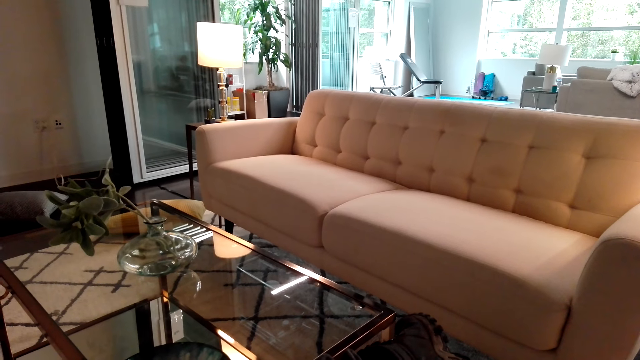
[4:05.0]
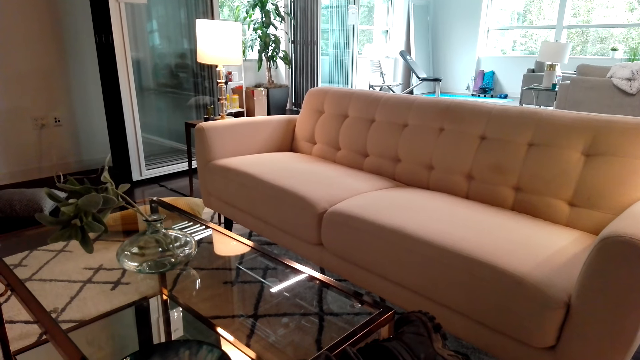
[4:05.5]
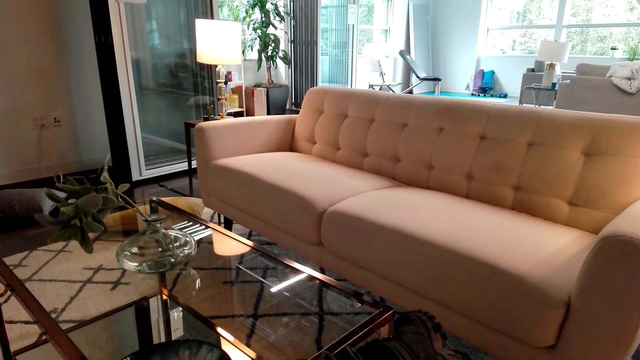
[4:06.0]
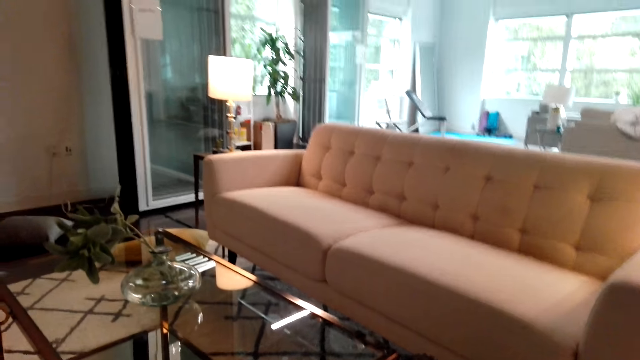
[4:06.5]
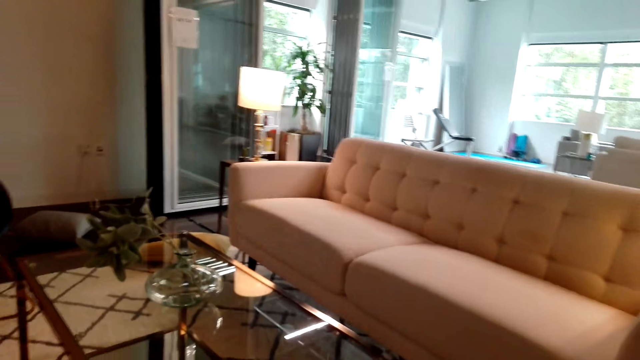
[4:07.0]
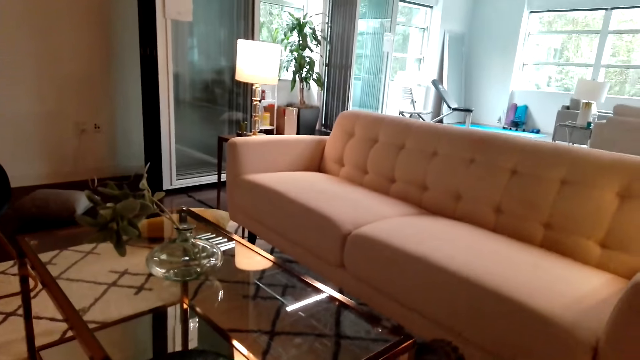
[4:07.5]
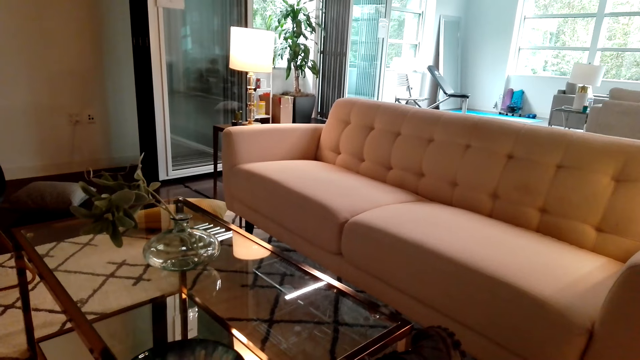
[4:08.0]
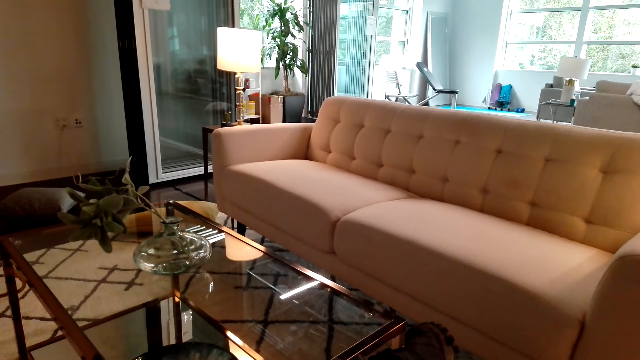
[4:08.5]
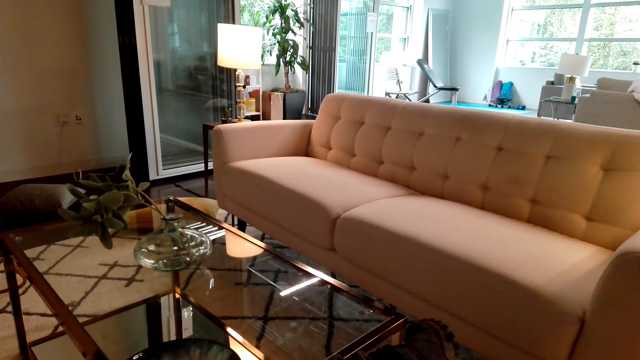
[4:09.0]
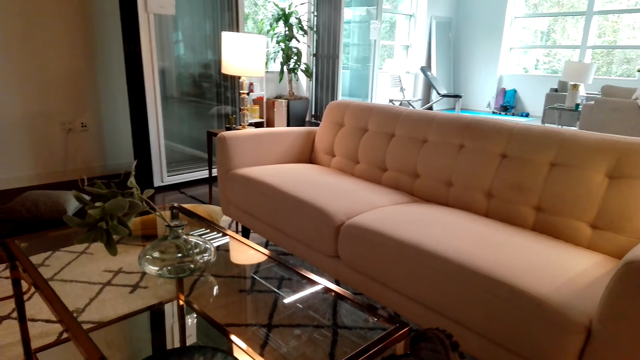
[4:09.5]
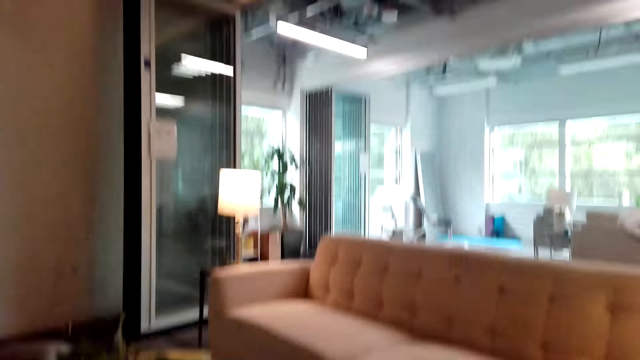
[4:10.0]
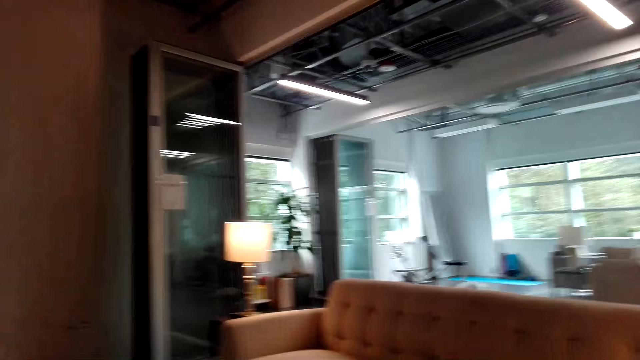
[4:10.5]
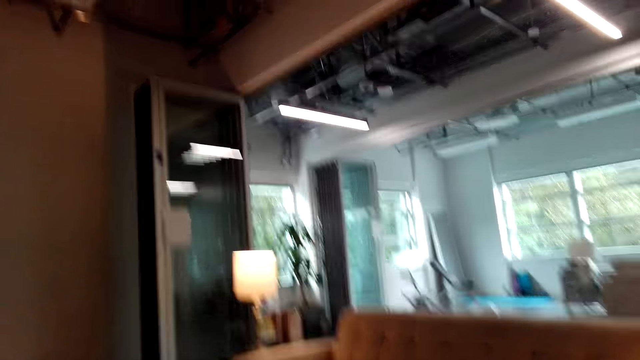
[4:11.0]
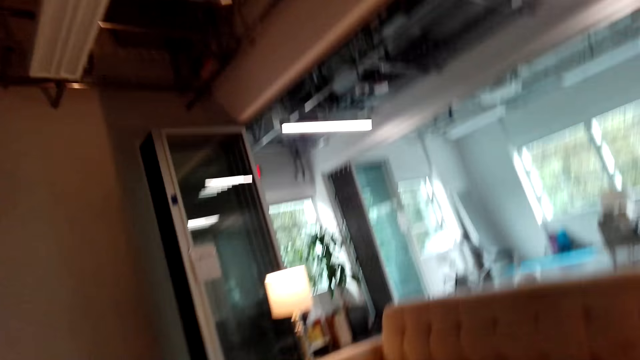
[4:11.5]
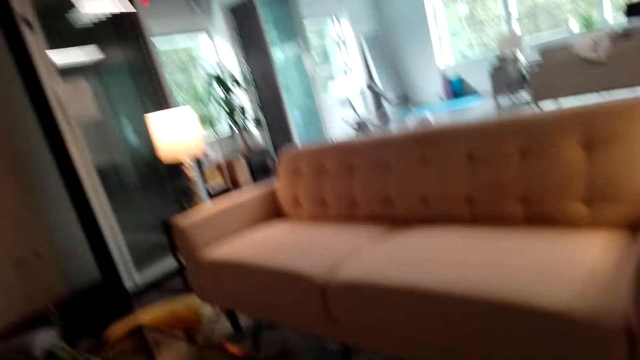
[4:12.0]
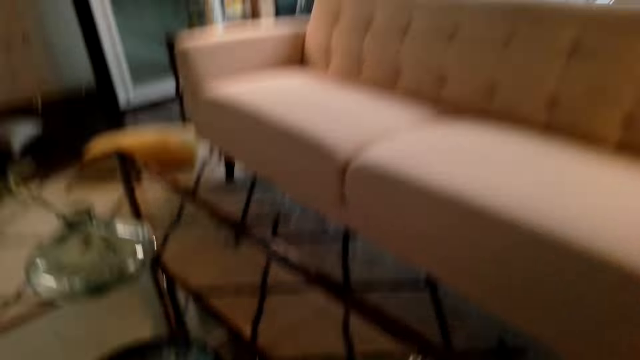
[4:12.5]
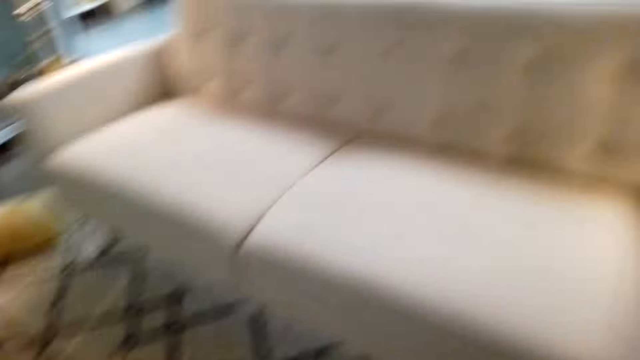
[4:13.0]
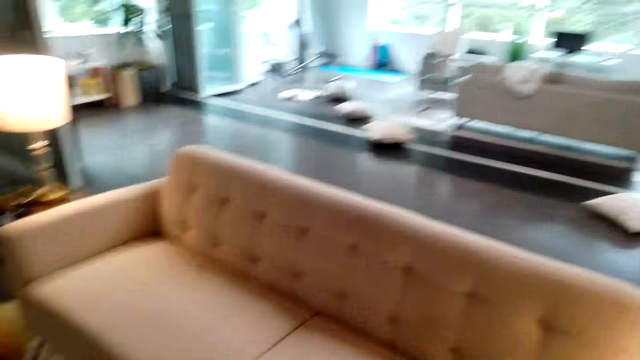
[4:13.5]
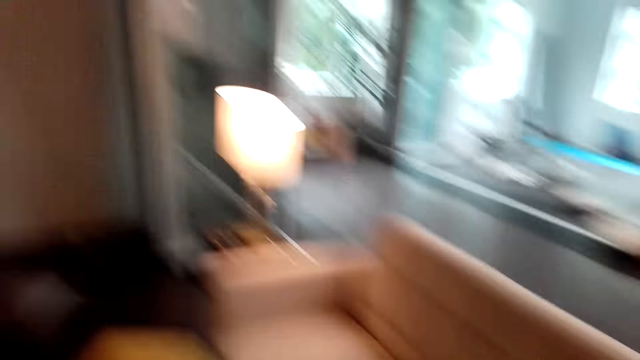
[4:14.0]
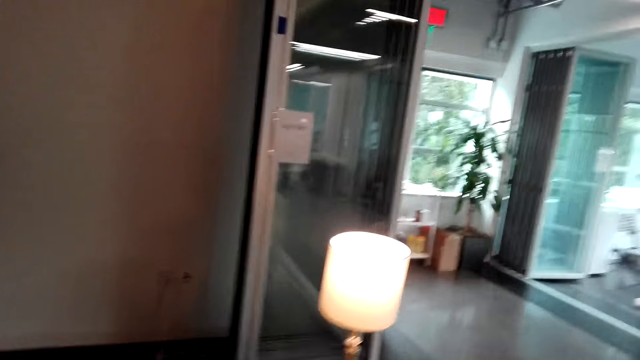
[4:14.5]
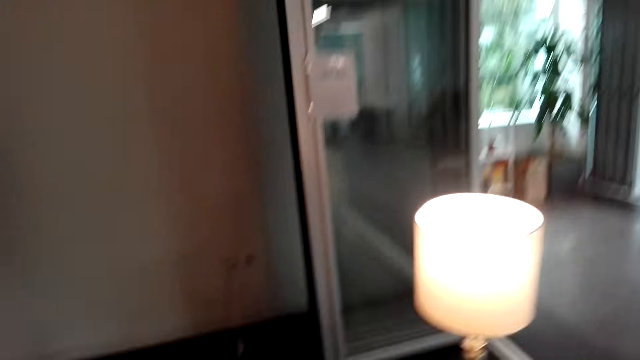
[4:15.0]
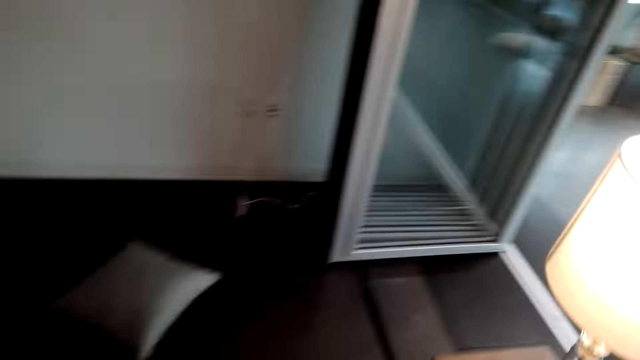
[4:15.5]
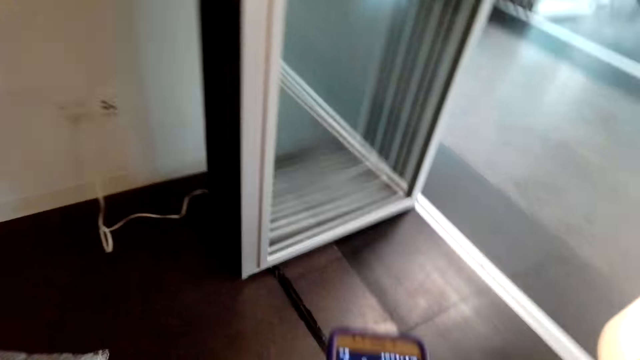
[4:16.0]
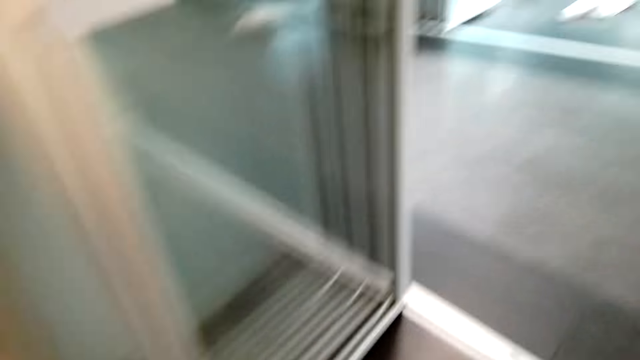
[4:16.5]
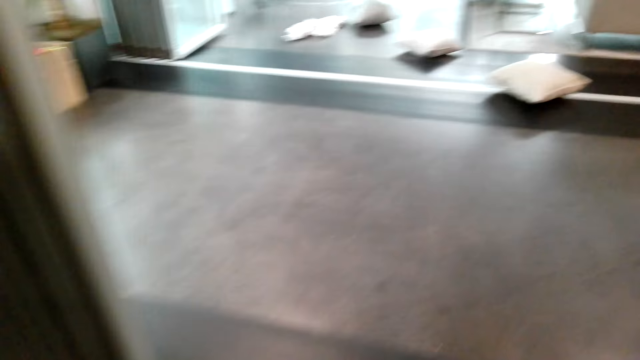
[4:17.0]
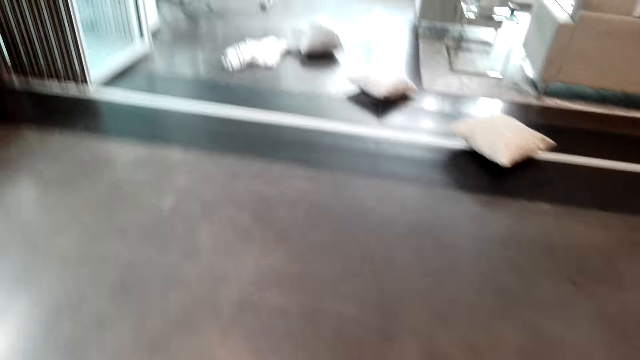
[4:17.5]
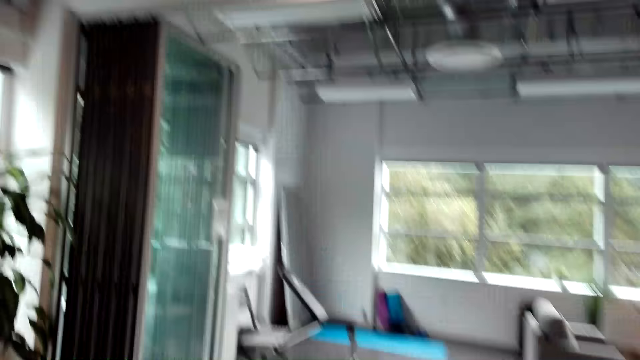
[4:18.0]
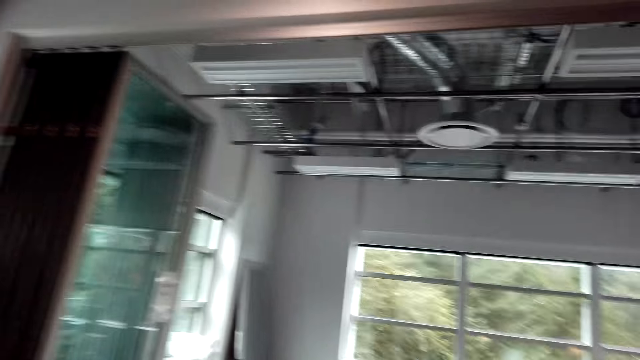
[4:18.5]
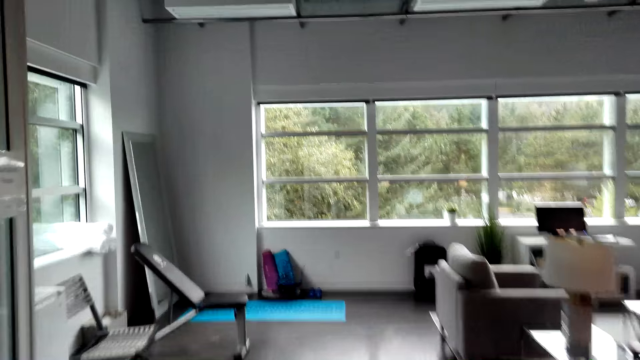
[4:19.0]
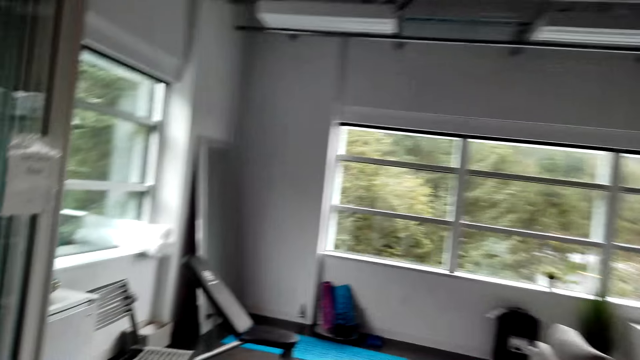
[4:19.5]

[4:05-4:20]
The camera wearer talks. They walk towards a gym kit. They scroll on a phone.

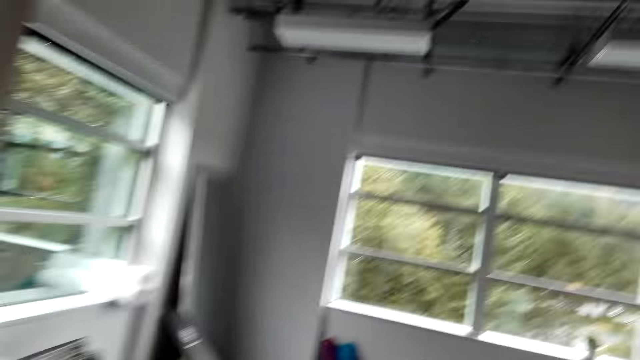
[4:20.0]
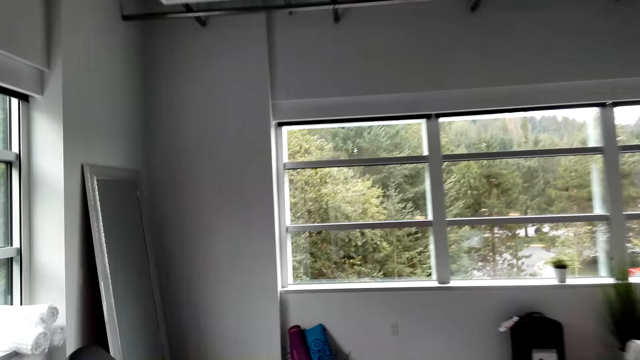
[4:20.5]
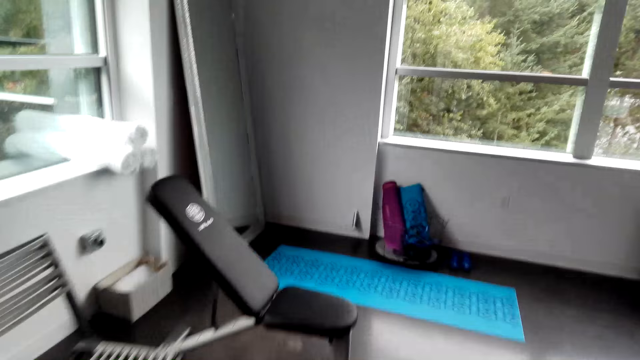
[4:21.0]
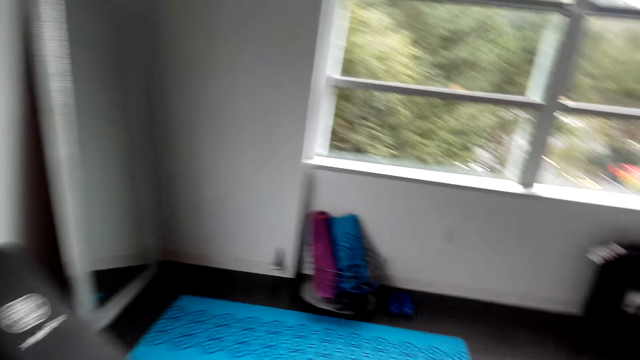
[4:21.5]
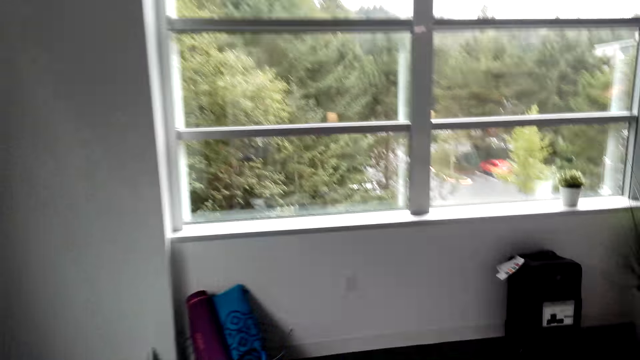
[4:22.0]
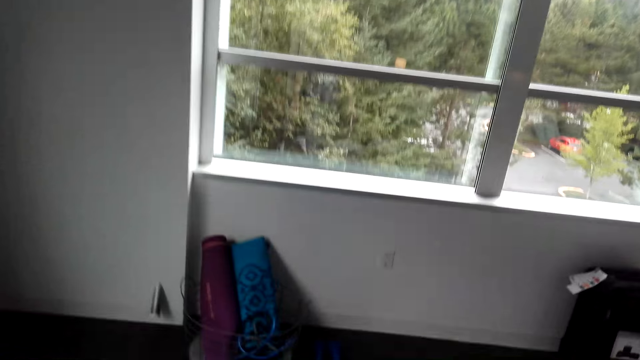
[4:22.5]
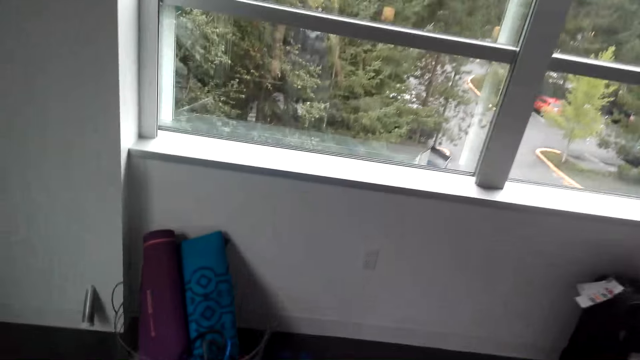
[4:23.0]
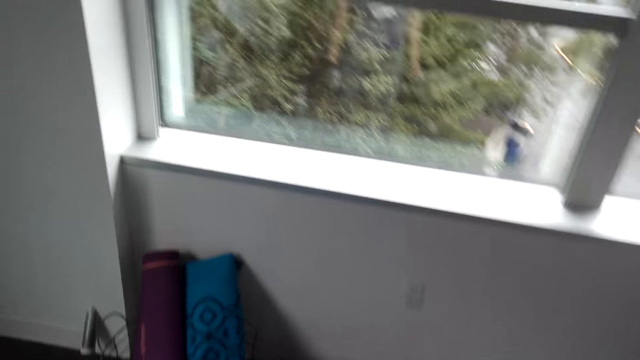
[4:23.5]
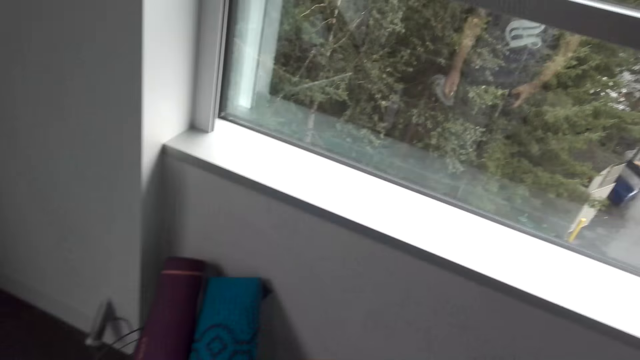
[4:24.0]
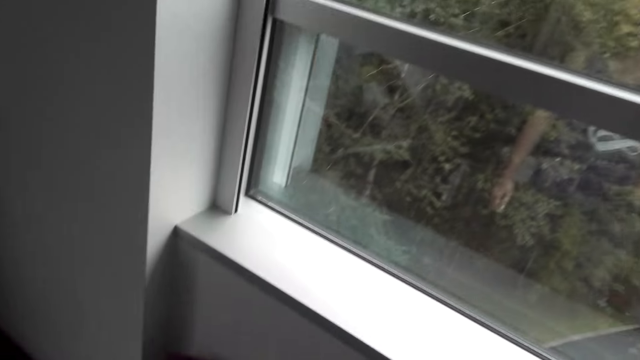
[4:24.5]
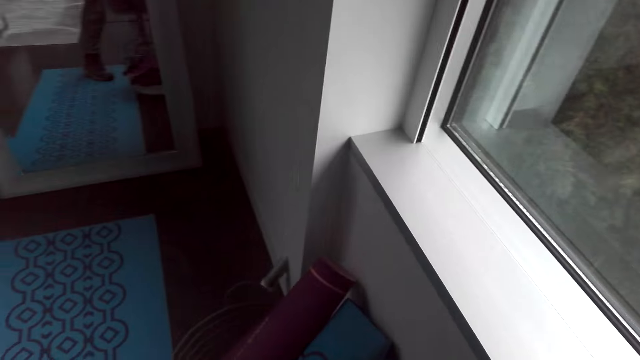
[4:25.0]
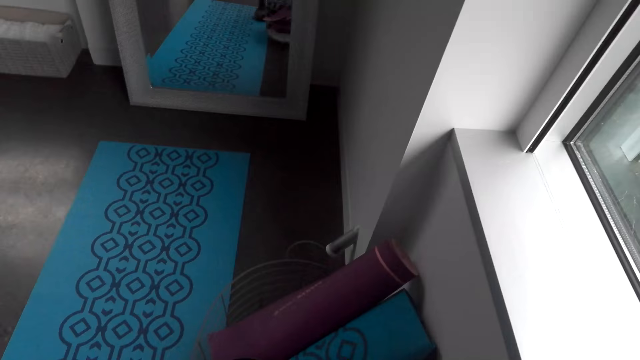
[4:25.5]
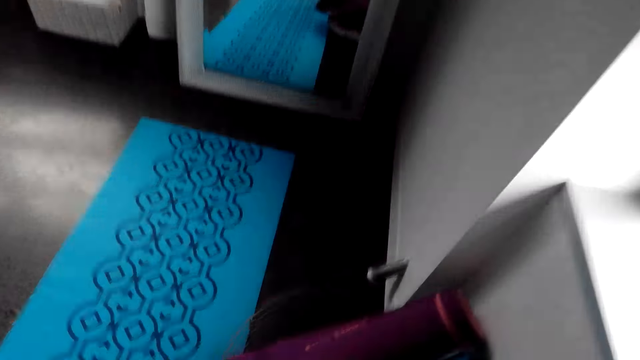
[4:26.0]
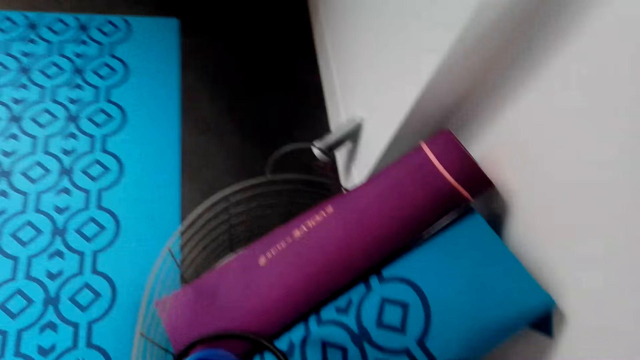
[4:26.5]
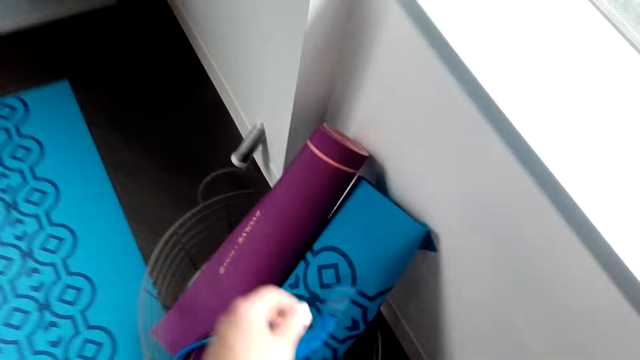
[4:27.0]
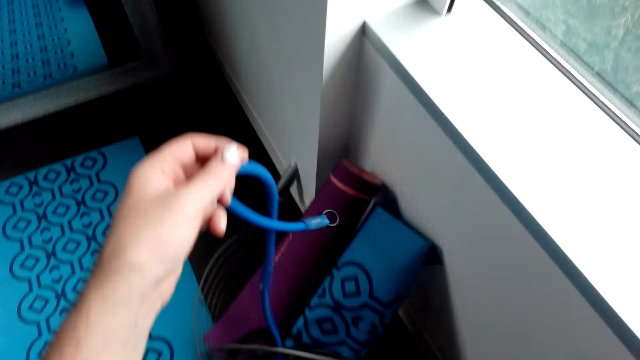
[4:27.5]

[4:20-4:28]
The camera wearer picks up a band.
